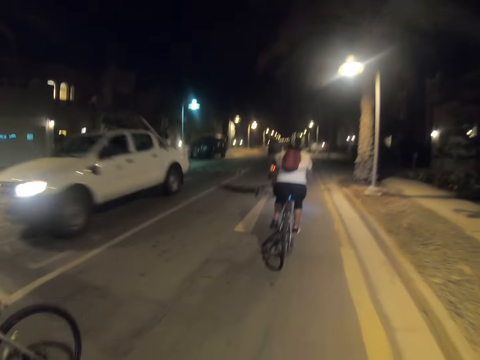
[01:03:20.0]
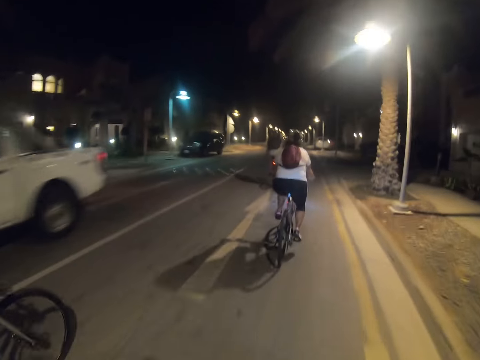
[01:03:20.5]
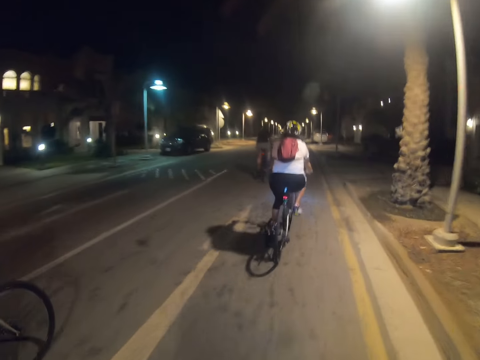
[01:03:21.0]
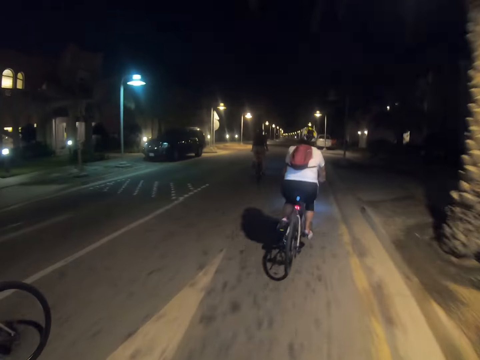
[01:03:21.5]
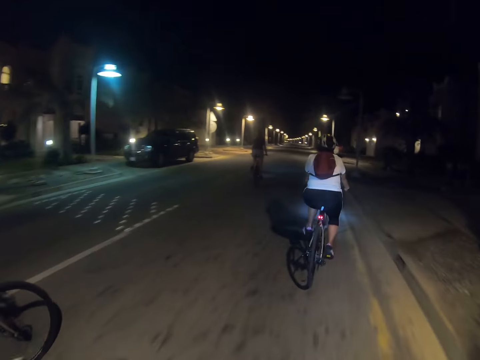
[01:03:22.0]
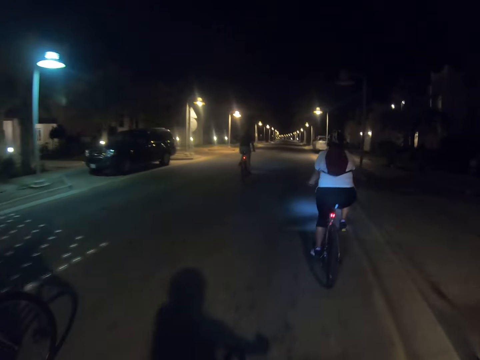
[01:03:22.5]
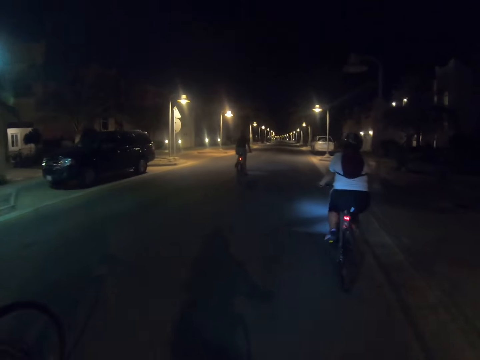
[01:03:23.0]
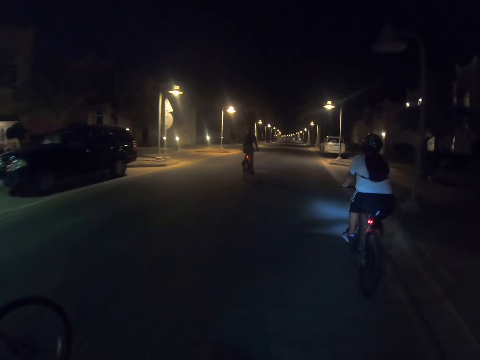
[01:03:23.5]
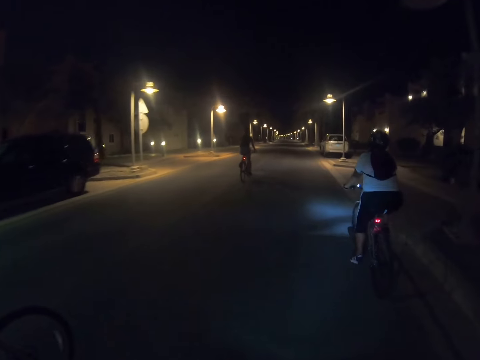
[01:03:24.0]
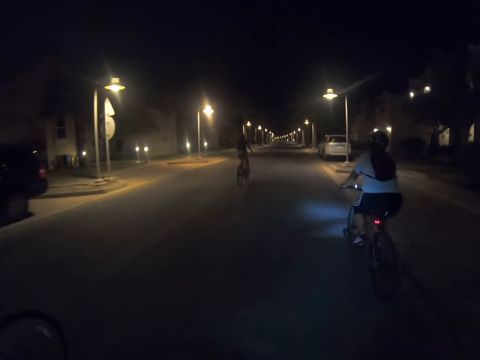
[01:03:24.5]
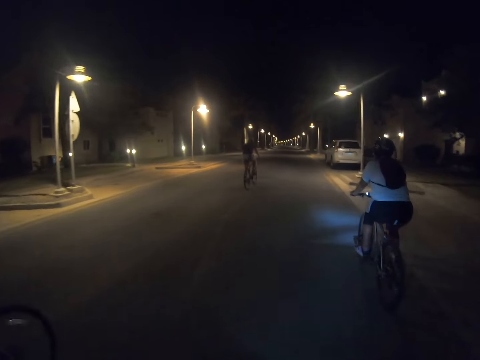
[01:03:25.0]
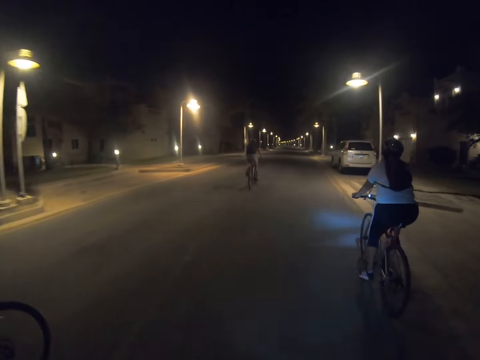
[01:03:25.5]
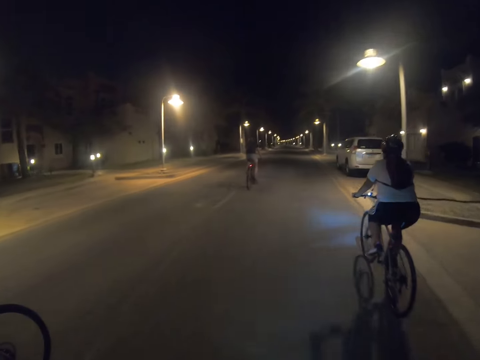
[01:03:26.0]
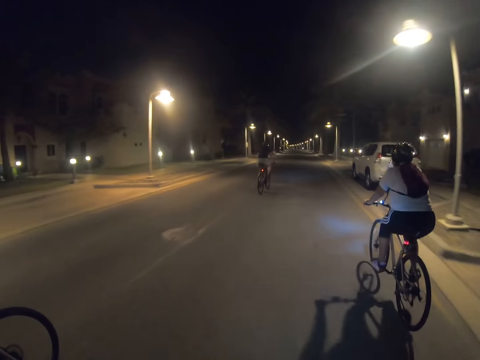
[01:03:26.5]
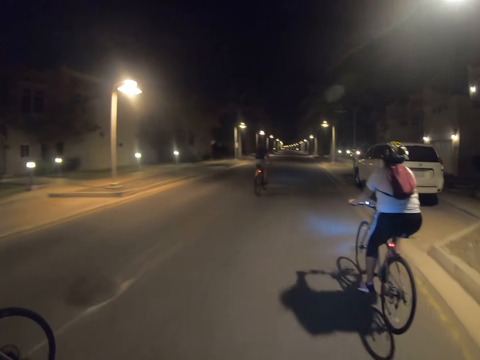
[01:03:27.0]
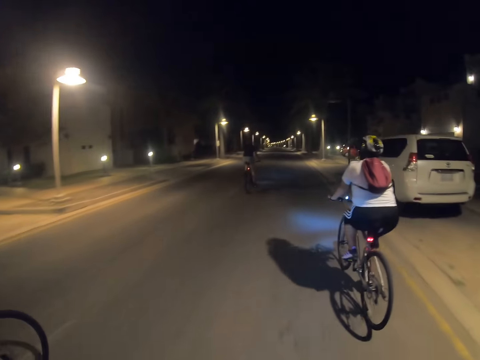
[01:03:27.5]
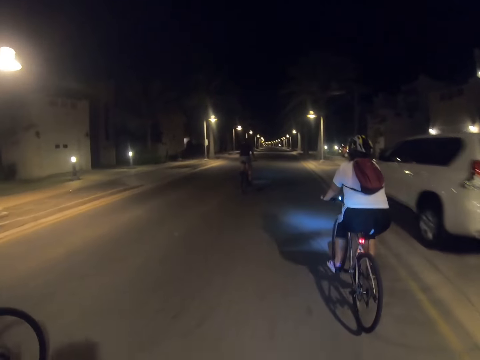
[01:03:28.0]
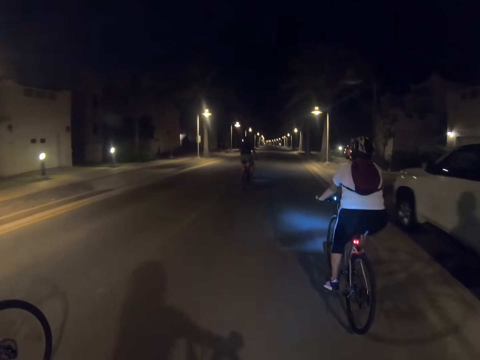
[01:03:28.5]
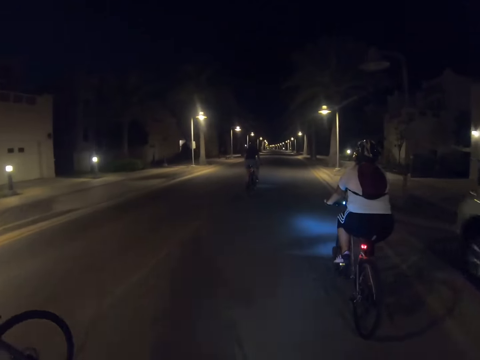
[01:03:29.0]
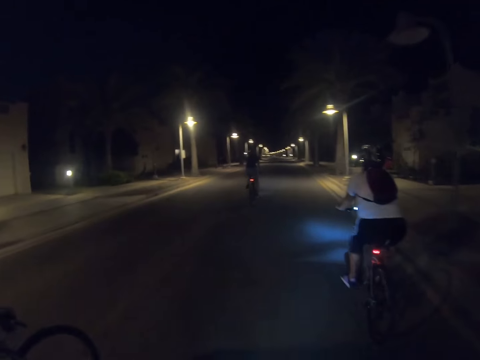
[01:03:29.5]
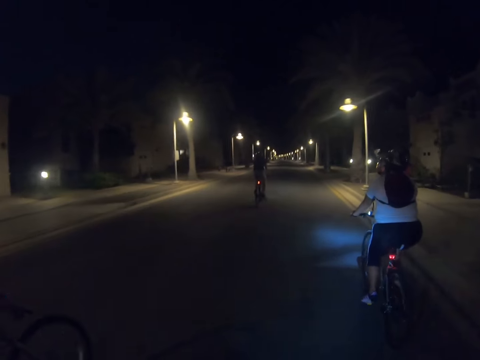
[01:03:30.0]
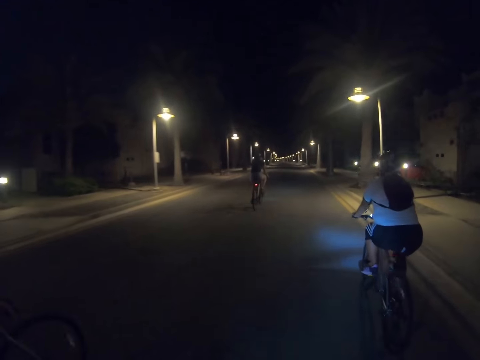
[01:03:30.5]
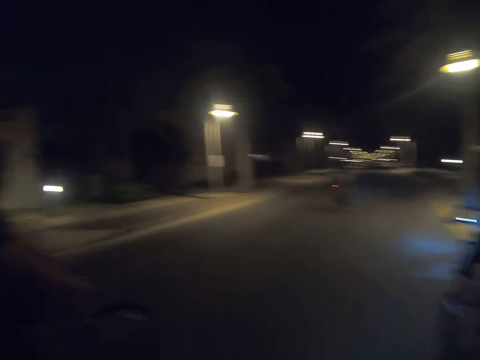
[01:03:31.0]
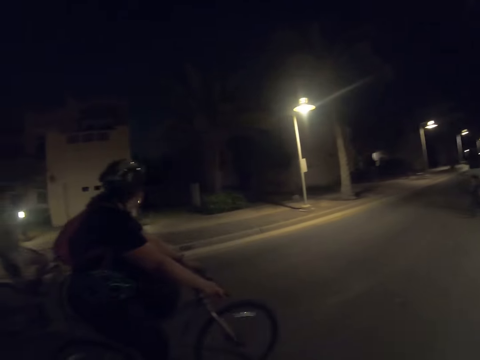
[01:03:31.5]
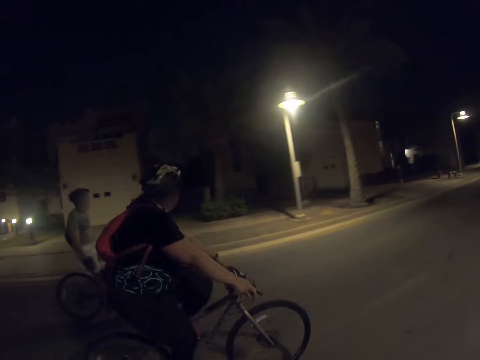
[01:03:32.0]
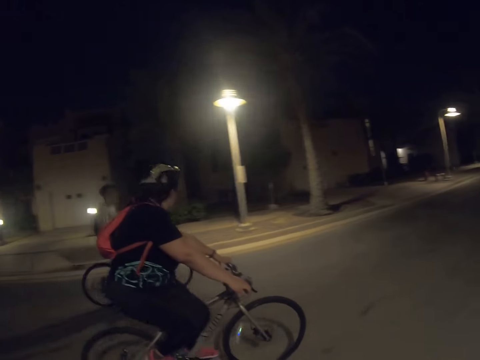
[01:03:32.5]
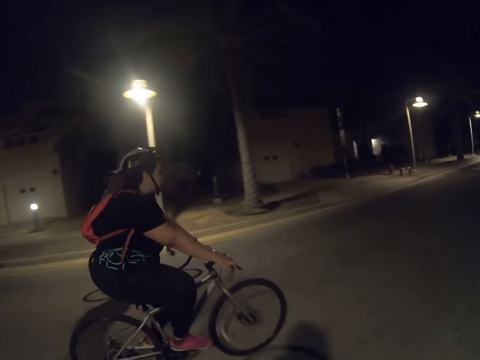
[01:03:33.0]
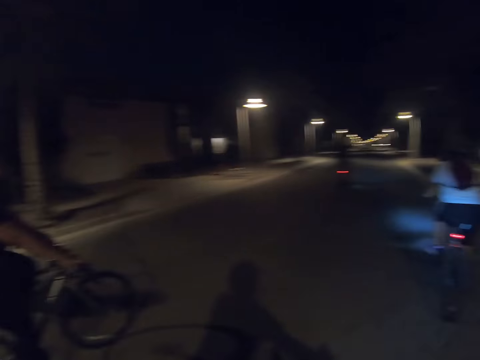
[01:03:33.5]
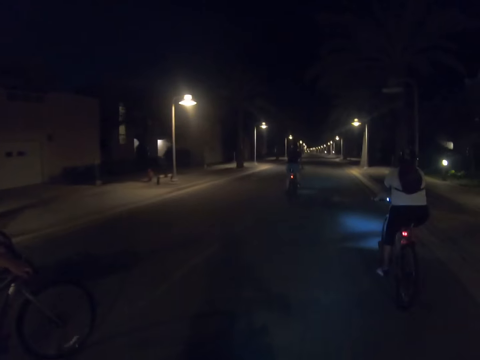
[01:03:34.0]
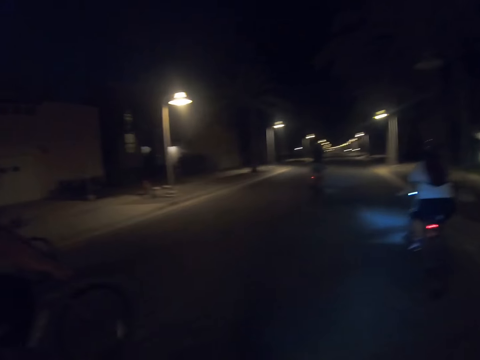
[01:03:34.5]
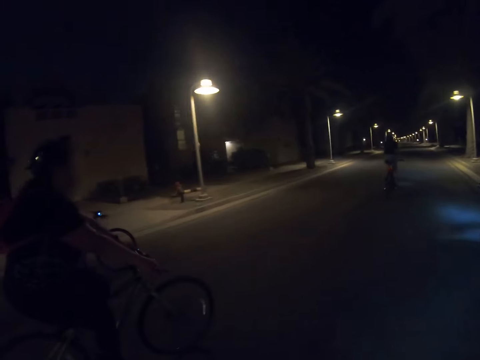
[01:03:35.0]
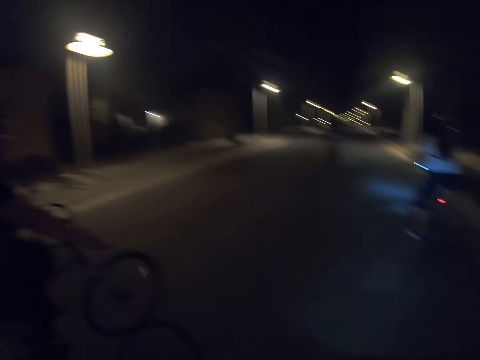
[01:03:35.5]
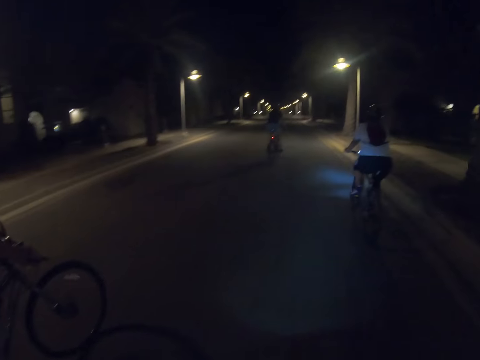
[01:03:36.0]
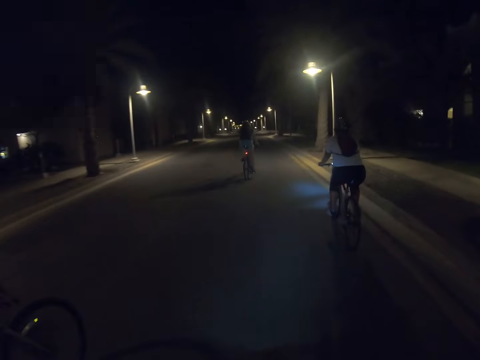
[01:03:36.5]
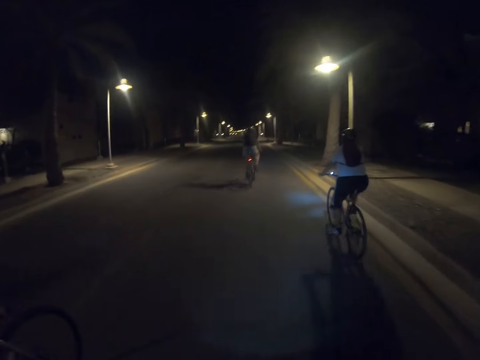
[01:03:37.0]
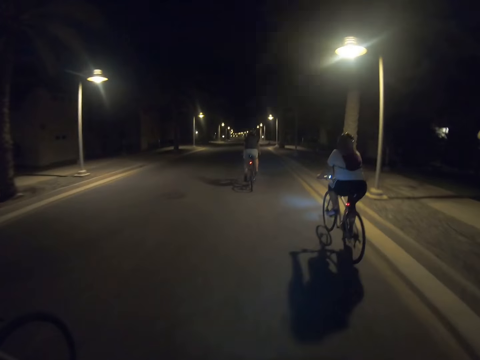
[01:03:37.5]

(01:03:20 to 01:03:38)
The camera wearer looks around on the road. They ride a bicycle on the road.

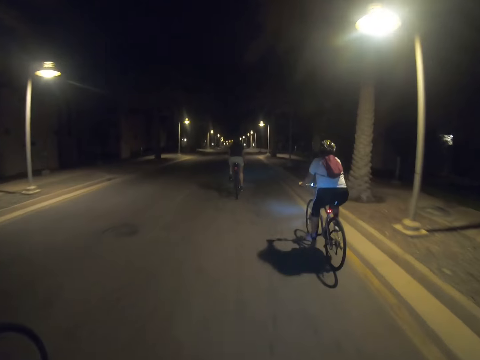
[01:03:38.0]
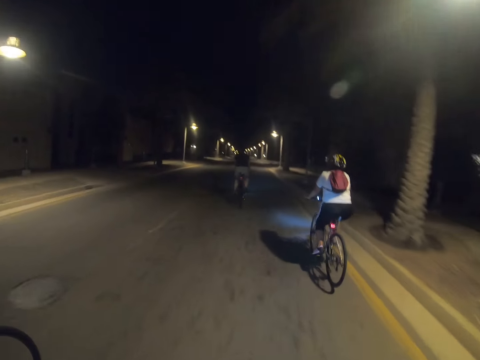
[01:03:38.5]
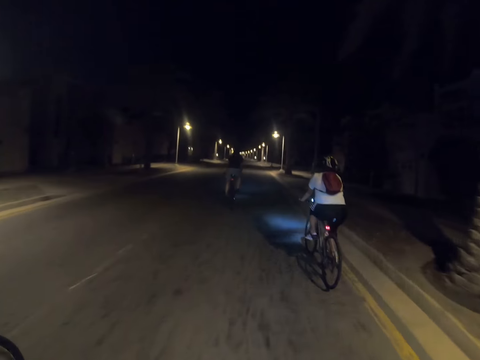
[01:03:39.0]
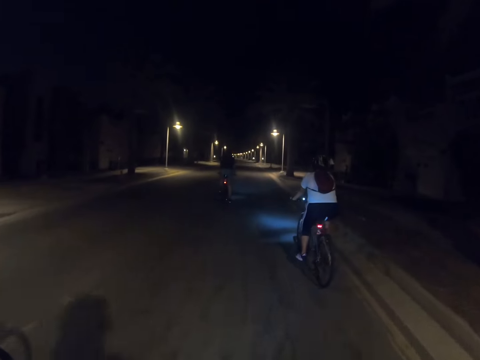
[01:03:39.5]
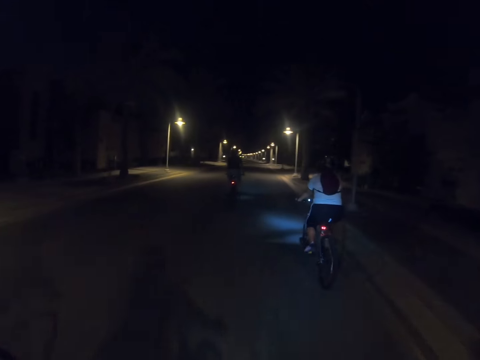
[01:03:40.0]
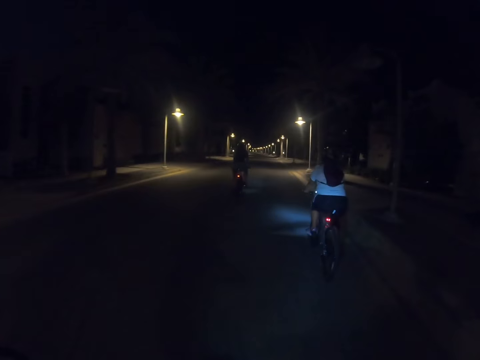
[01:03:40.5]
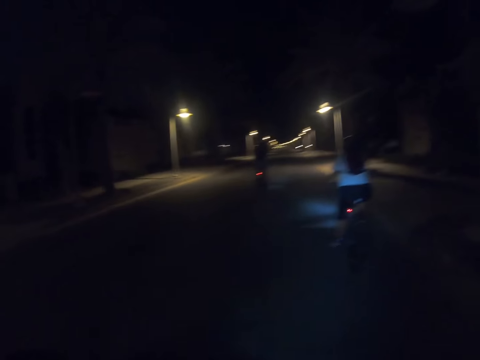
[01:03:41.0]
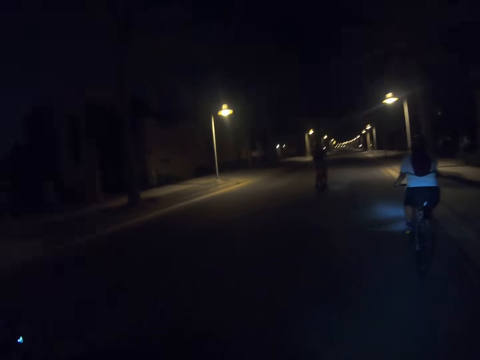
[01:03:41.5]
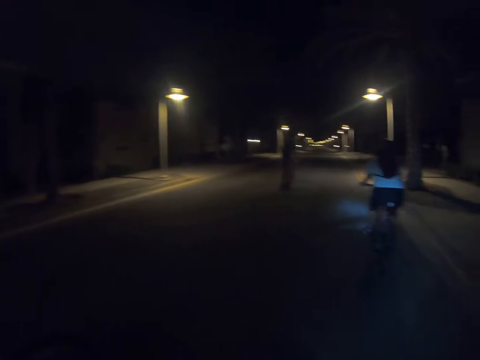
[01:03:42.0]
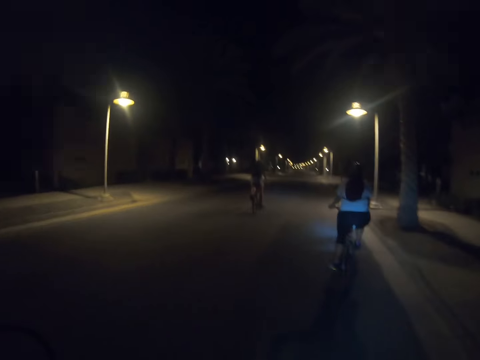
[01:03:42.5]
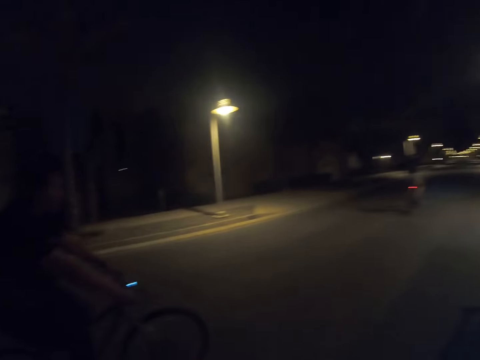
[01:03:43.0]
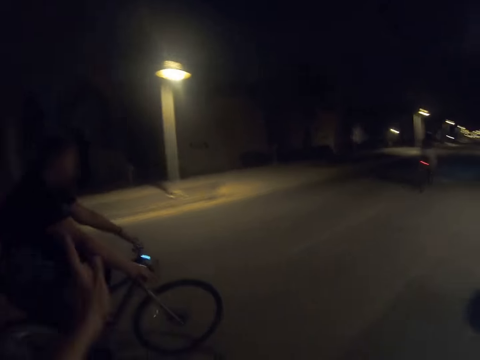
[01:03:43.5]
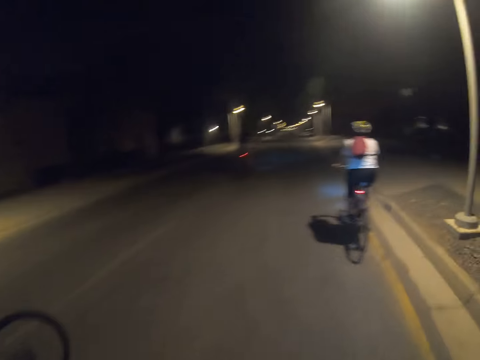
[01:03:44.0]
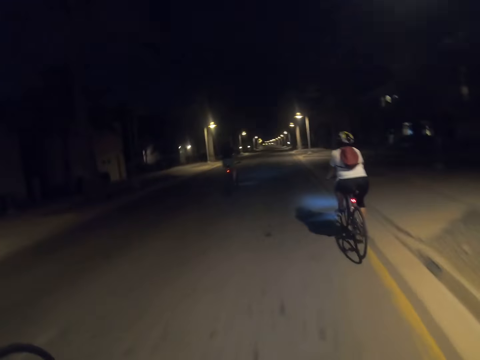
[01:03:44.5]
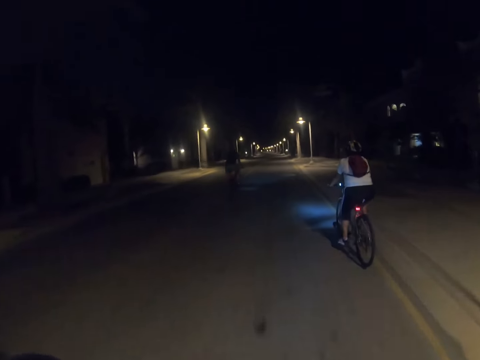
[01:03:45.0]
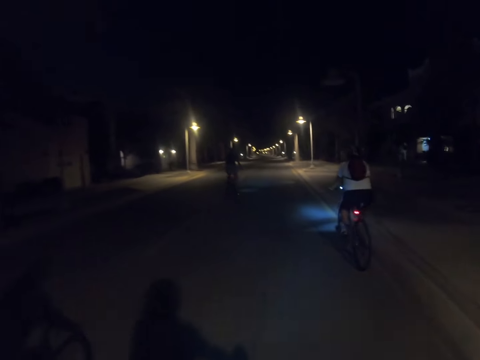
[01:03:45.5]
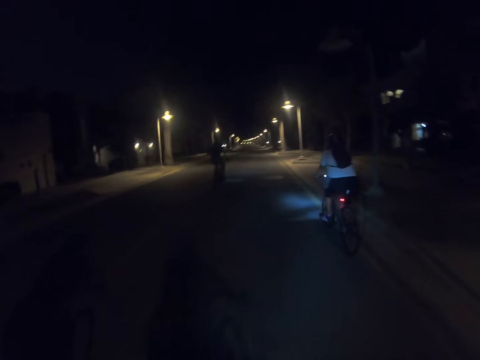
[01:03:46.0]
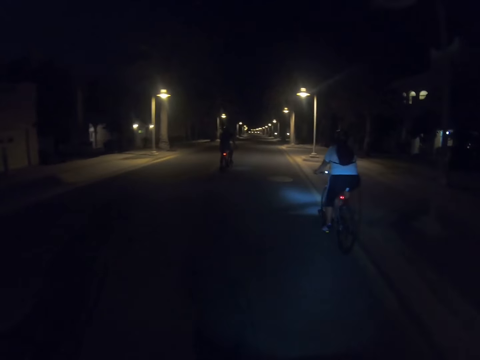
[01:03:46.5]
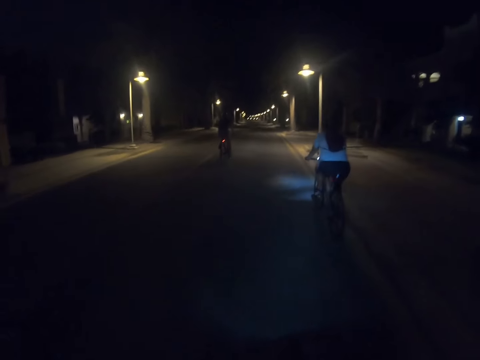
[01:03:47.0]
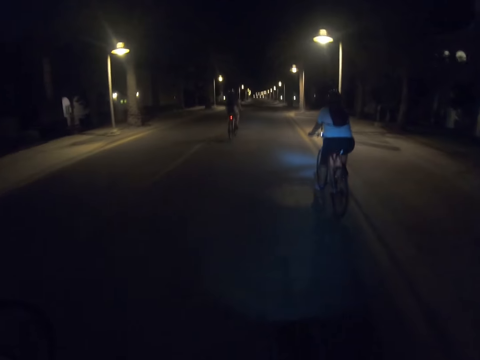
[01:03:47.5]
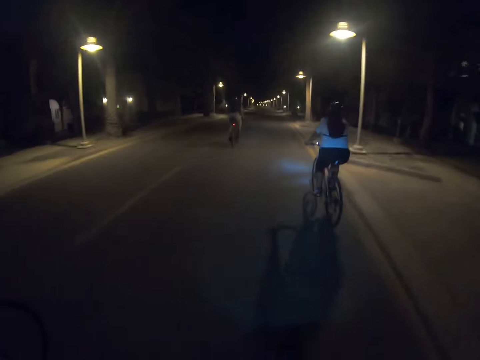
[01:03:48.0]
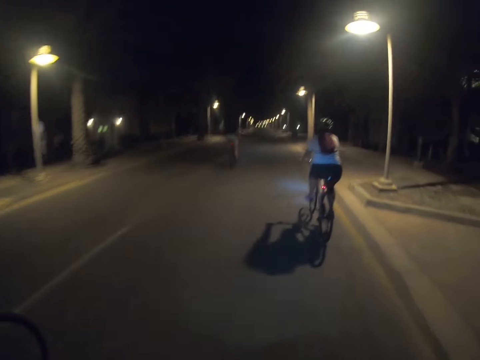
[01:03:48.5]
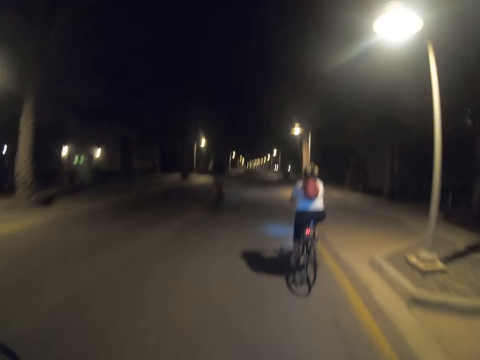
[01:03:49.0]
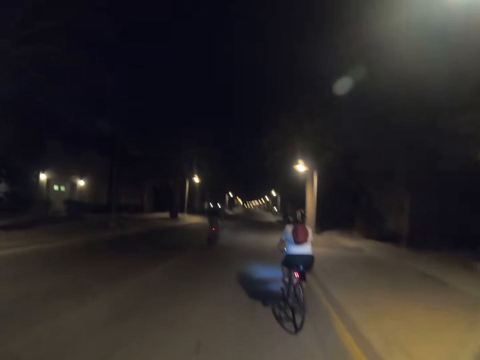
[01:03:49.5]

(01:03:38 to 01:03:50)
The camera wearer stares around on the road. They ride a bicycle on the road.
